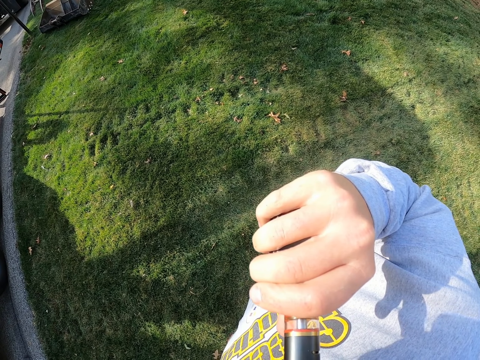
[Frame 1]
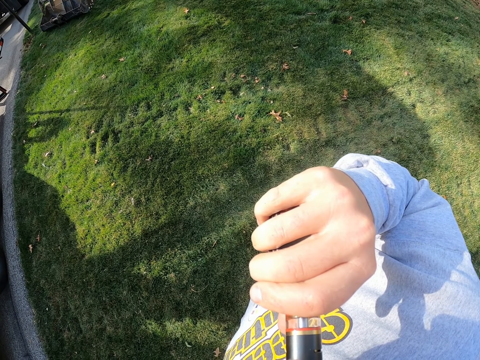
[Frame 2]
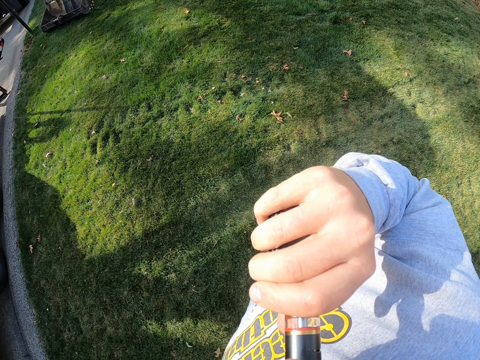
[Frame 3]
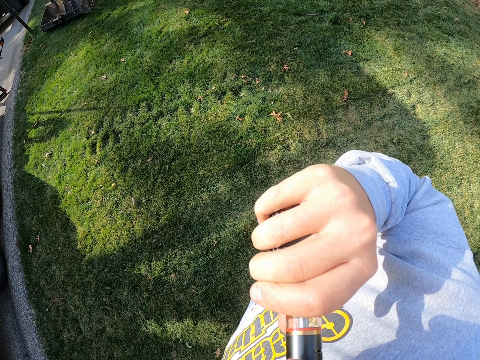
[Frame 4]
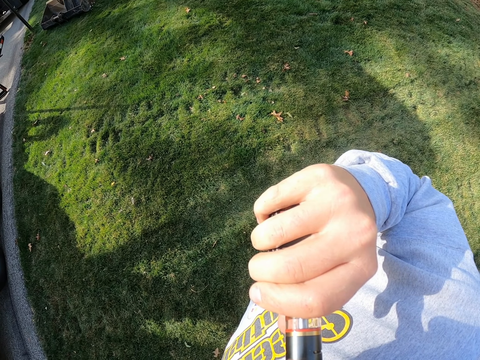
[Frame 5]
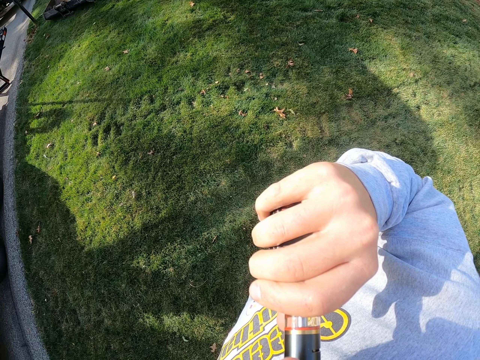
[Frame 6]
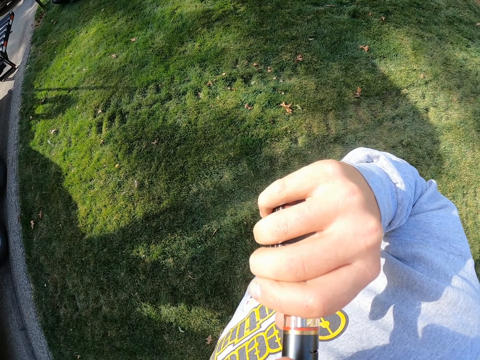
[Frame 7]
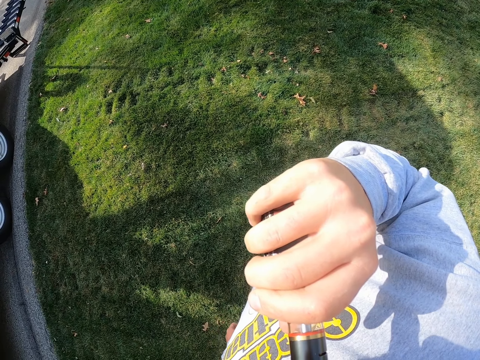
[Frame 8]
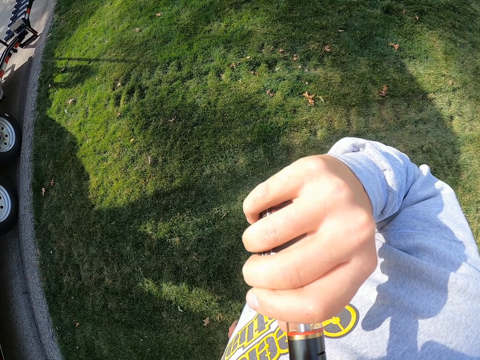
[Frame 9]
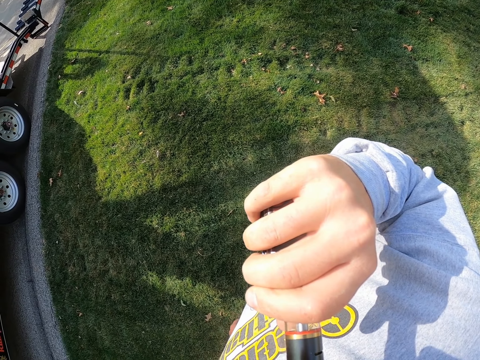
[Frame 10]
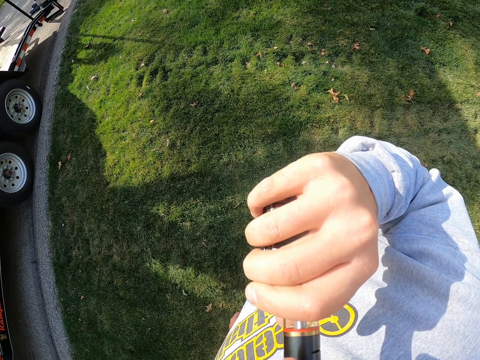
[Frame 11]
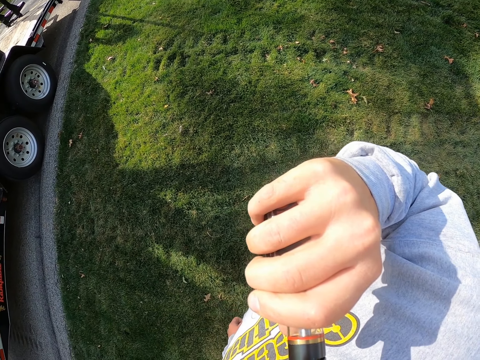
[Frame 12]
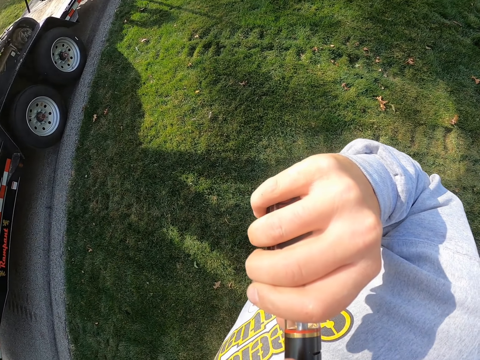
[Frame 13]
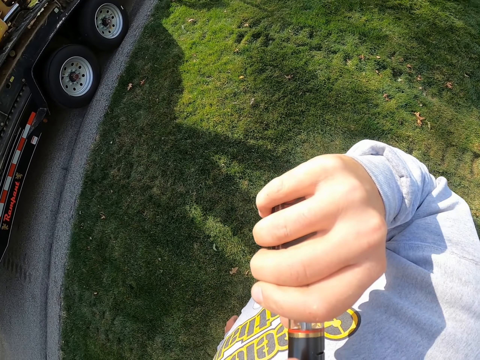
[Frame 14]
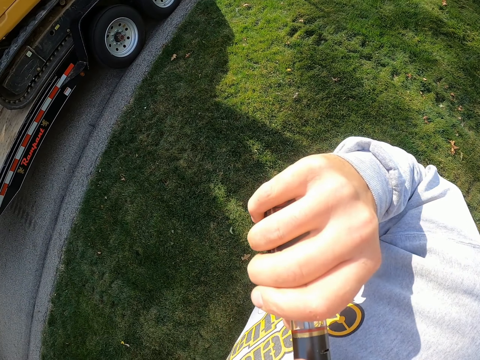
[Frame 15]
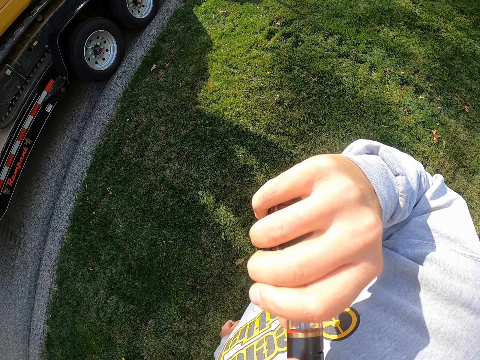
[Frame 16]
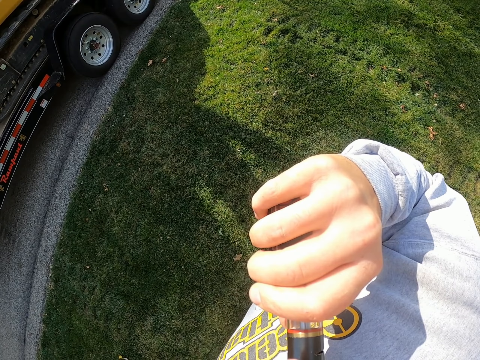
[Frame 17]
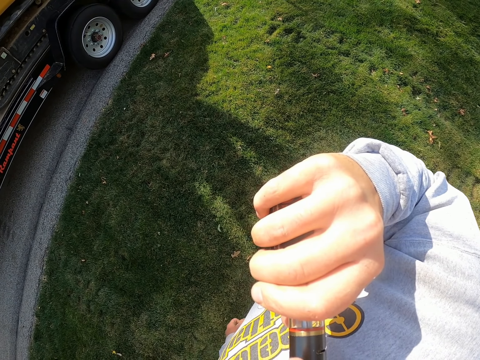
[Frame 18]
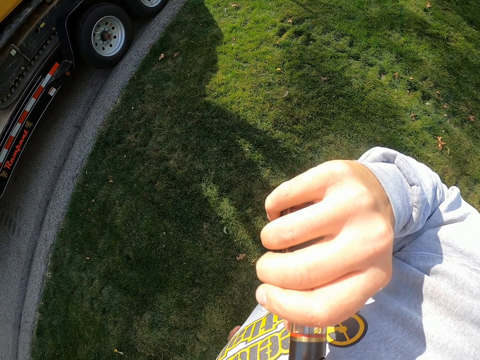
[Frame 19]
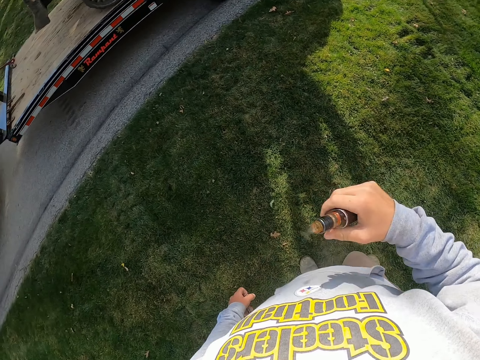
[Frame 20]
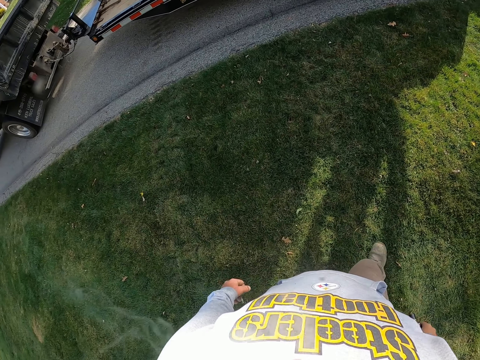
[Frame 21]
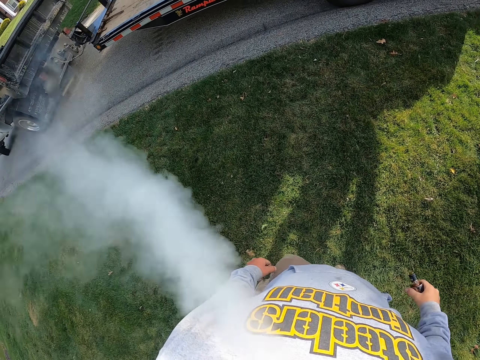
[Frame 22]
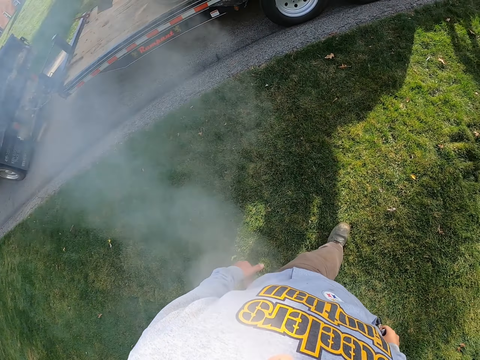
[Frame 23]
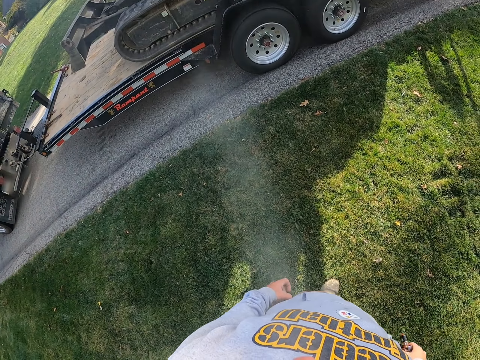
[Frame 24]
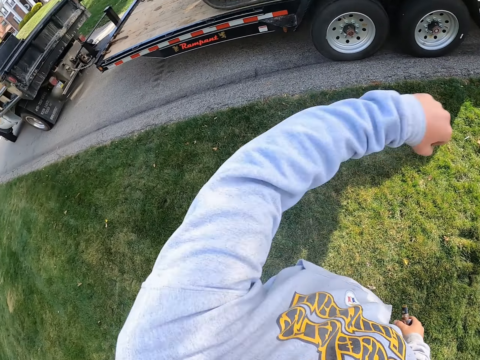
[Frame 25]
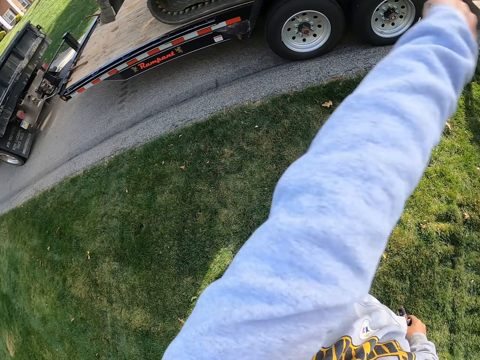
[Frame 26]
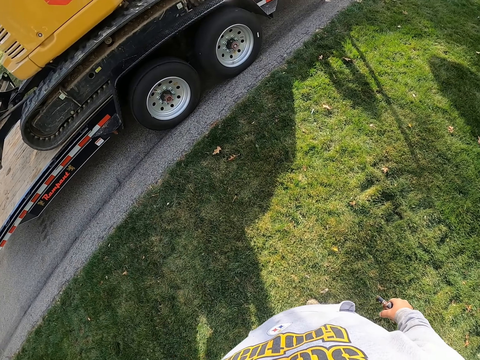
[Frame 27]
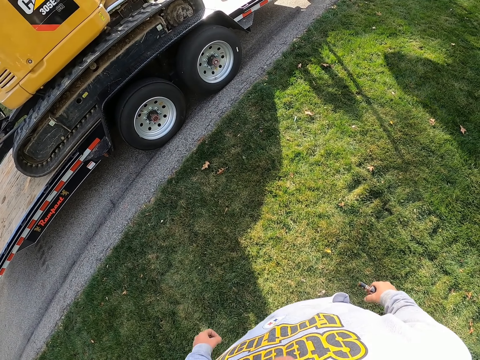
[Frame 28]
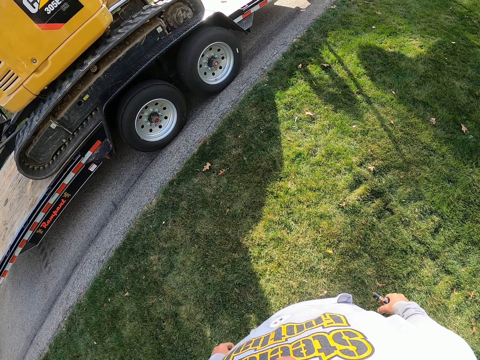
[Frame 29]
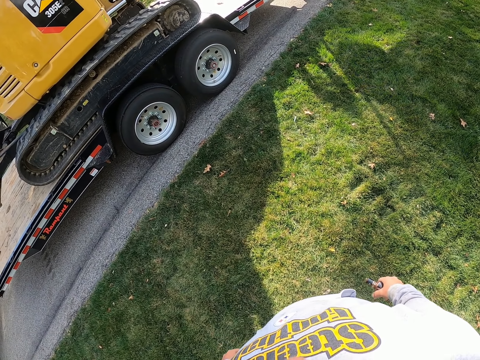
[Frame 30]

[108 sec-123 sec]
The camera wearer walks on the grass.

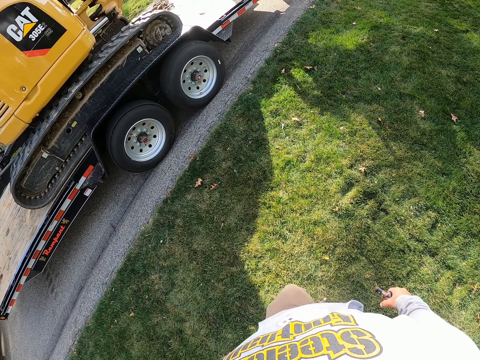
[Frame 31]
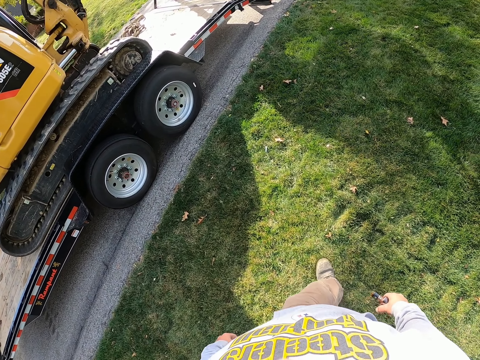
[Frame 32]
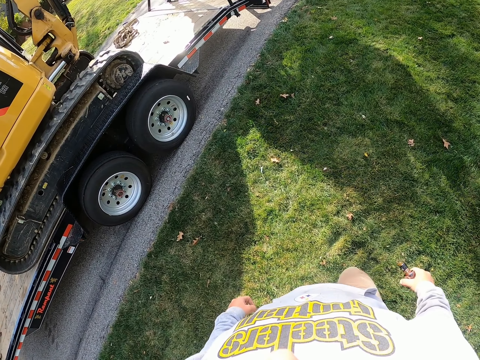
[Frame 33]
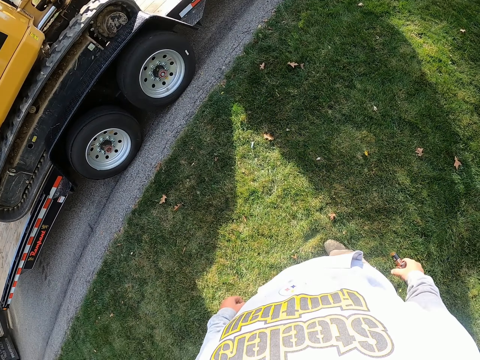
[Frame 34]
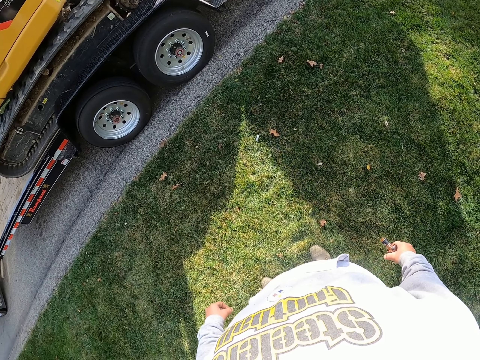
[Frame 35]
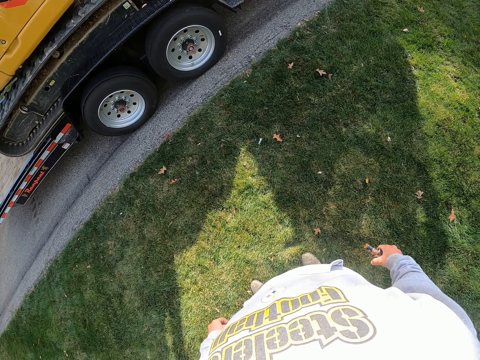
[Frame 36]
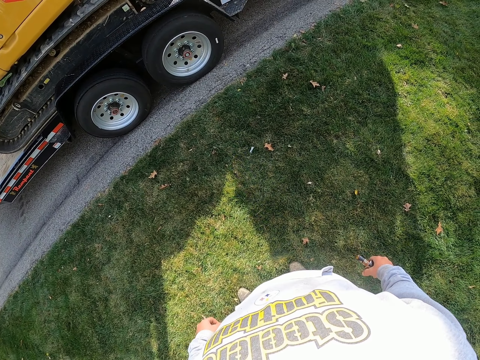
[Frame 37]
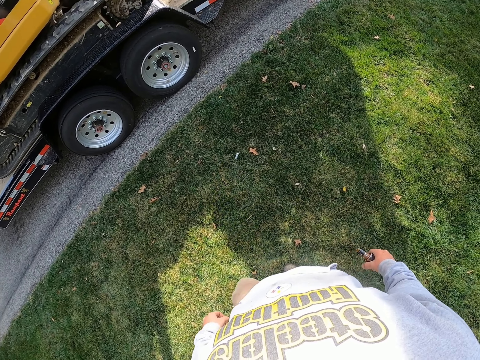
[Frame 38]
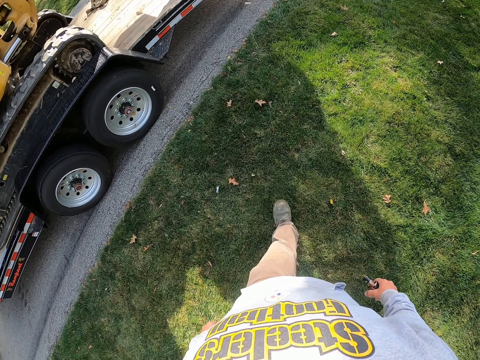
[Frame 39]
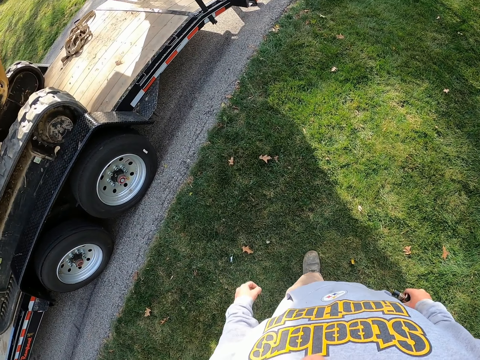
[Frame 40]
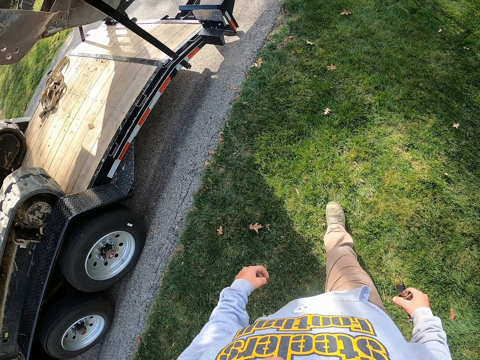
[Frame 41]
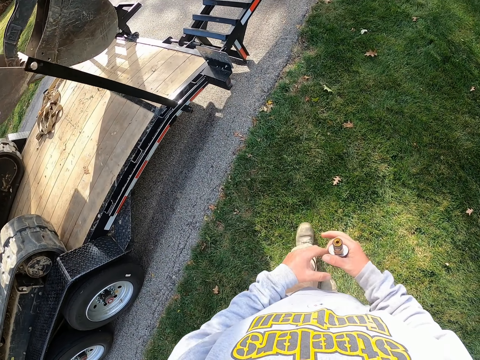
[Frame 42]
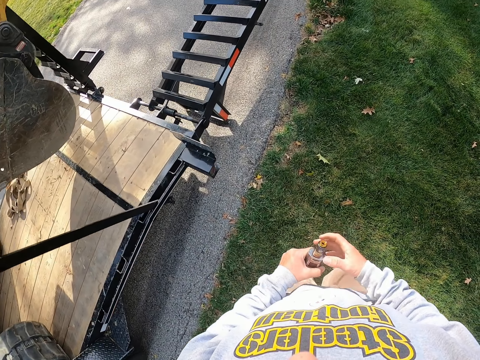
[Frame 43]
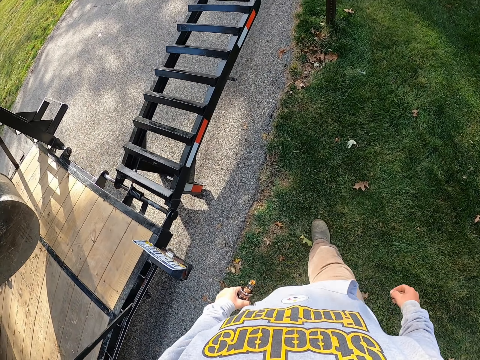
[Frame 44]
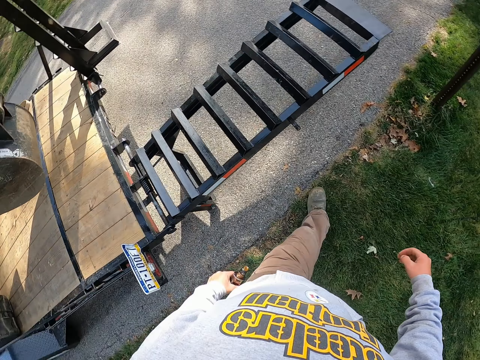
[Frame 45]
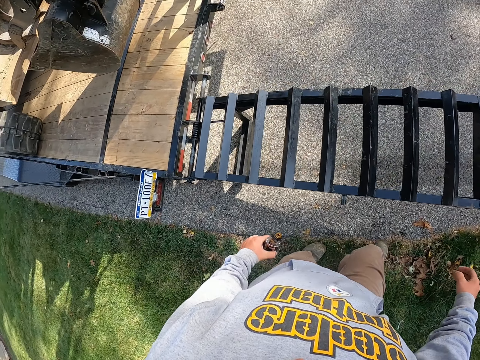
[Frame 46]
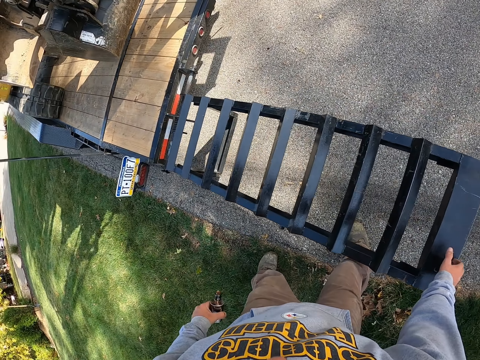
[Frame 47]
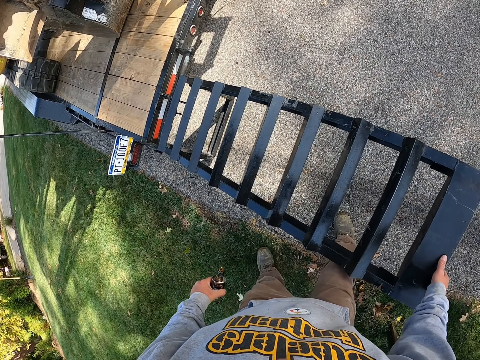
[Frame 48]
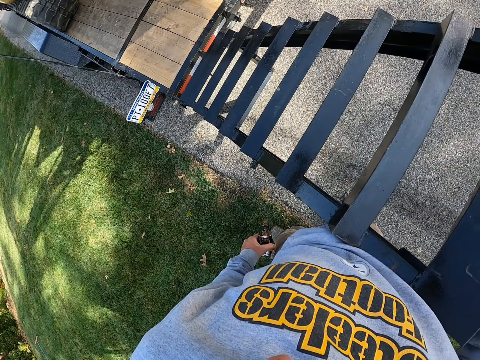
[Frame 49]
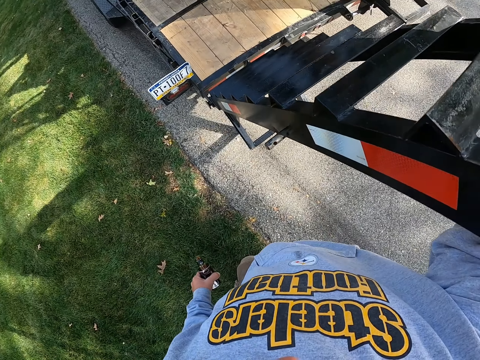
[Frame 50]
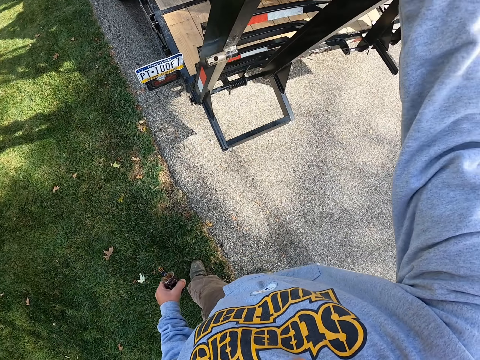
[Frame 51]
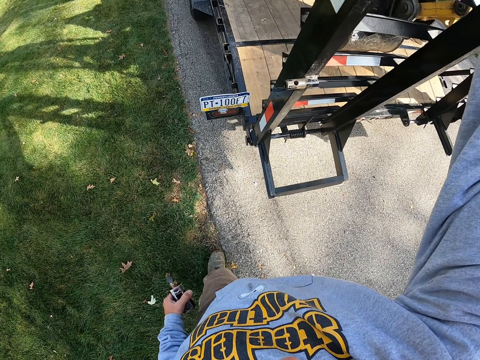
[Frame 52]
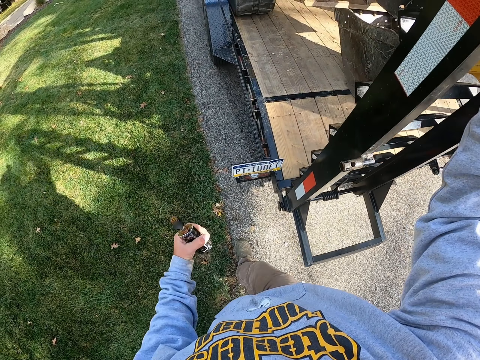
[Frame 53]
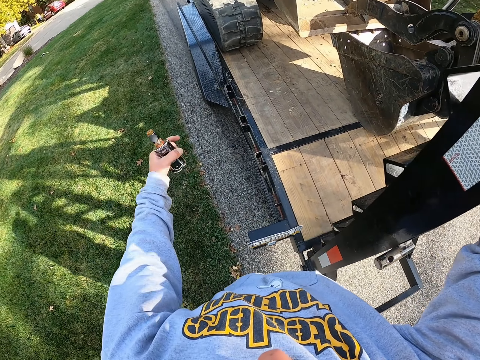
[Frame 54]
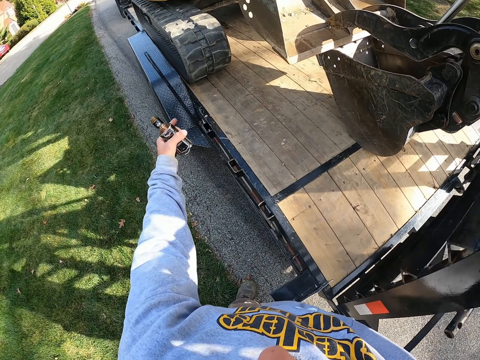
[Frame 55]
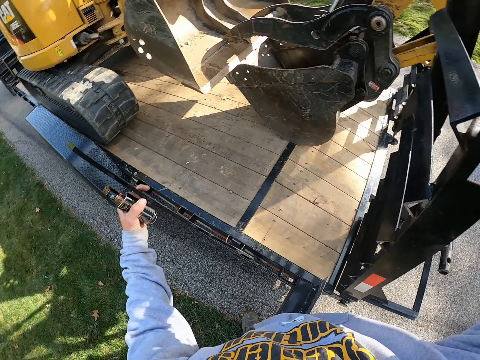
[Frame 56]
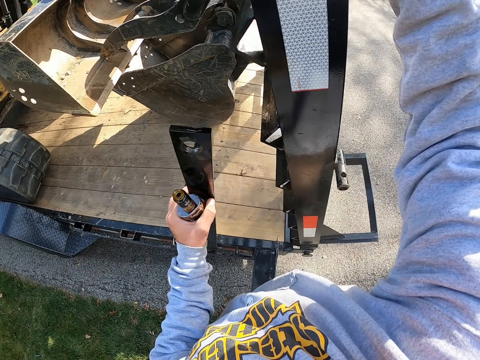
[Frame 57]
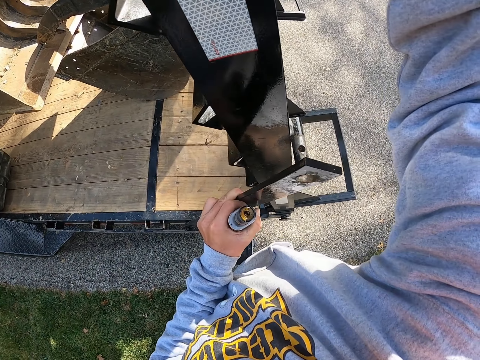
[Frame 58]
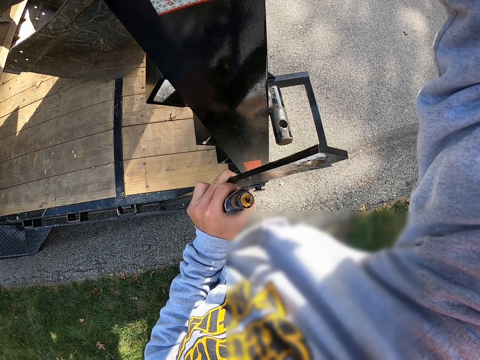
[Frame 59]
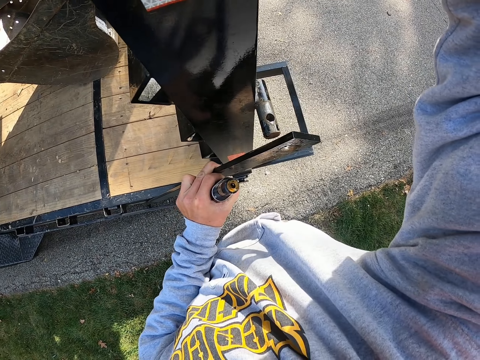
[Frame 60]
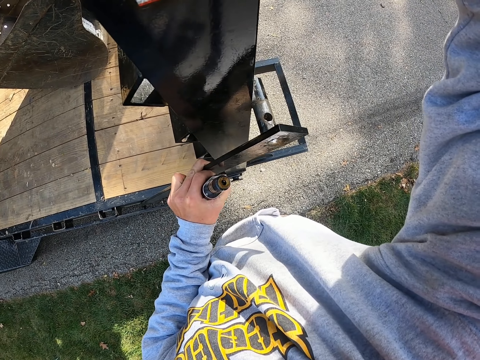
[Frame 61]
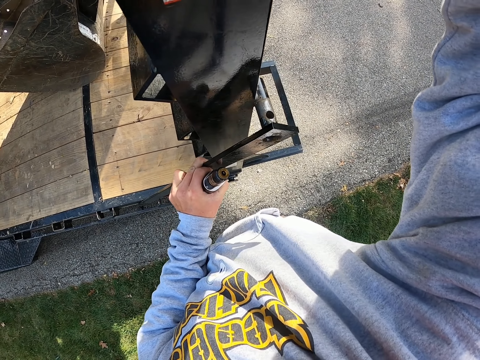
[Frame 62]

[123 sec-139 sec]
The camera wearer puts back the climbing metal. They close the towing ladder.
